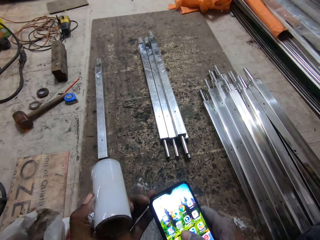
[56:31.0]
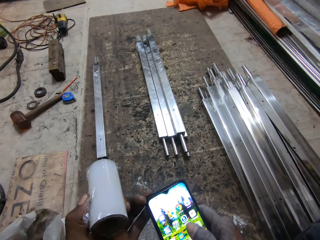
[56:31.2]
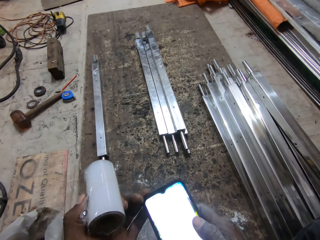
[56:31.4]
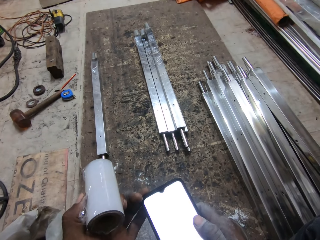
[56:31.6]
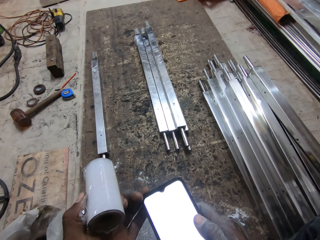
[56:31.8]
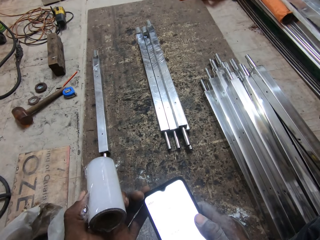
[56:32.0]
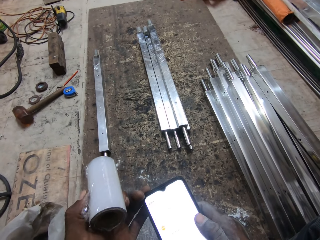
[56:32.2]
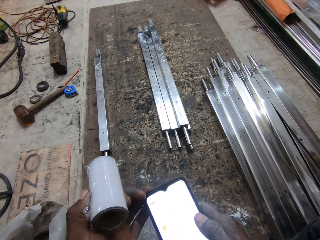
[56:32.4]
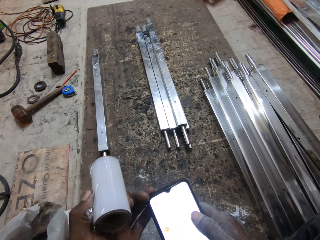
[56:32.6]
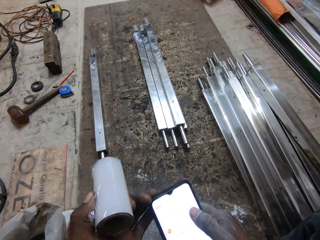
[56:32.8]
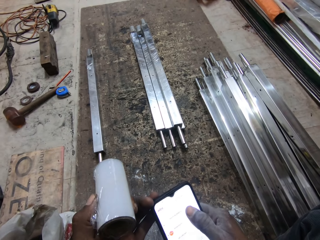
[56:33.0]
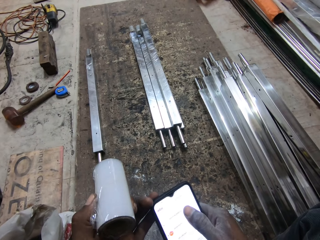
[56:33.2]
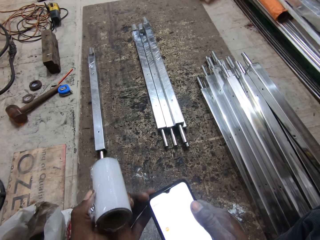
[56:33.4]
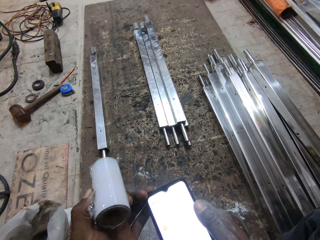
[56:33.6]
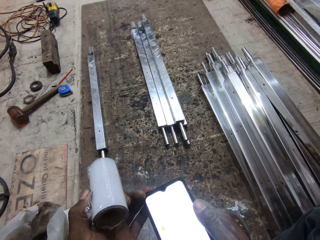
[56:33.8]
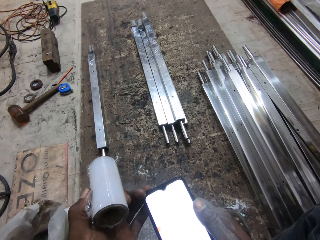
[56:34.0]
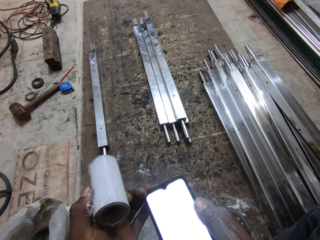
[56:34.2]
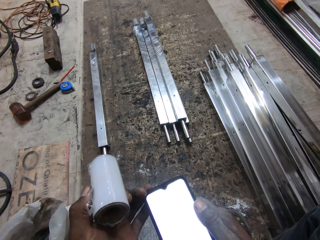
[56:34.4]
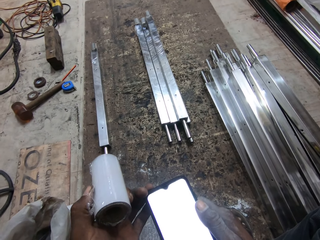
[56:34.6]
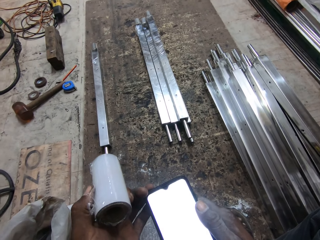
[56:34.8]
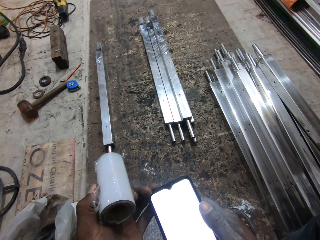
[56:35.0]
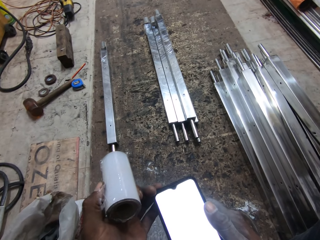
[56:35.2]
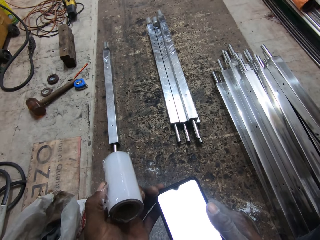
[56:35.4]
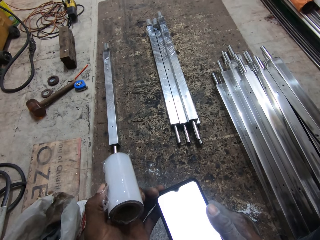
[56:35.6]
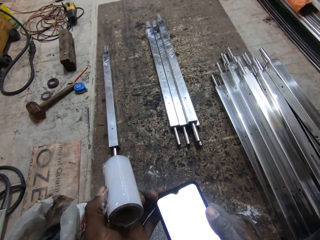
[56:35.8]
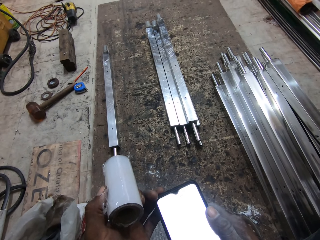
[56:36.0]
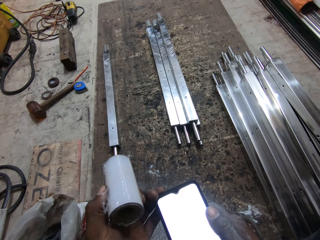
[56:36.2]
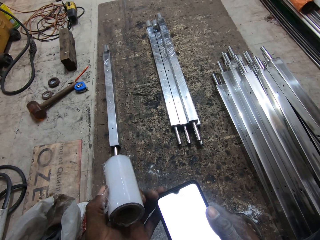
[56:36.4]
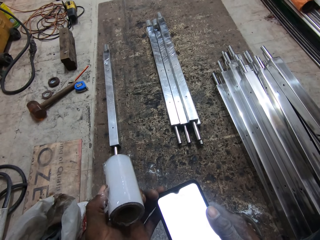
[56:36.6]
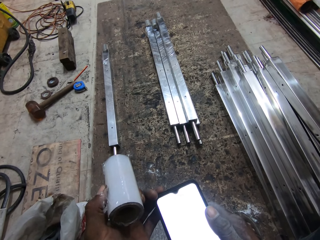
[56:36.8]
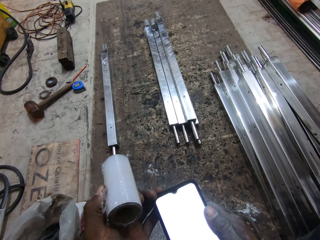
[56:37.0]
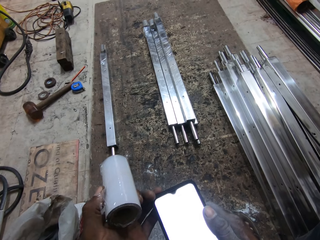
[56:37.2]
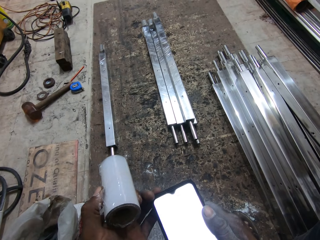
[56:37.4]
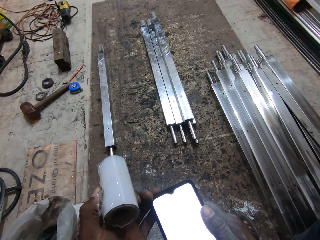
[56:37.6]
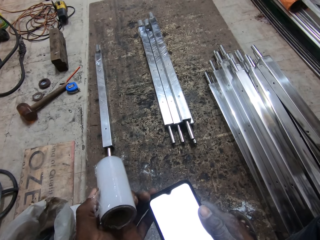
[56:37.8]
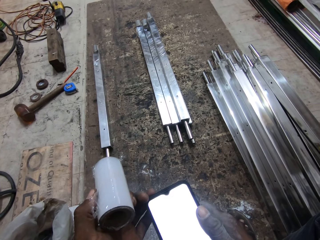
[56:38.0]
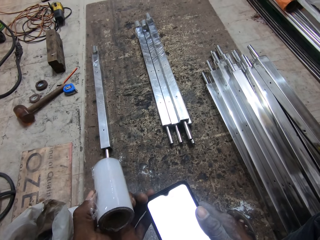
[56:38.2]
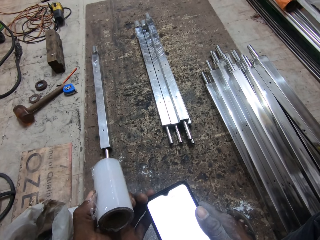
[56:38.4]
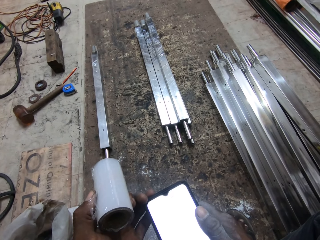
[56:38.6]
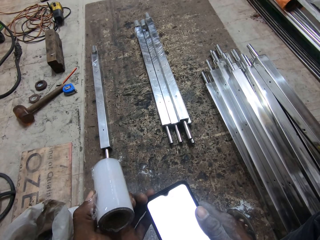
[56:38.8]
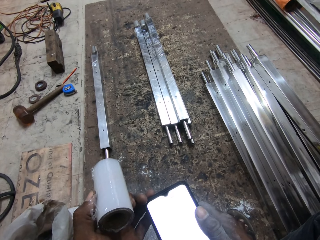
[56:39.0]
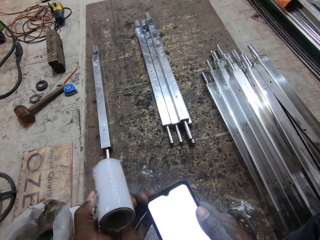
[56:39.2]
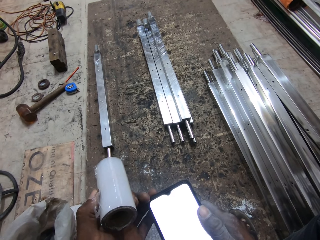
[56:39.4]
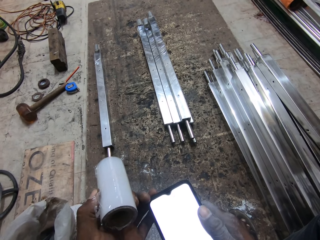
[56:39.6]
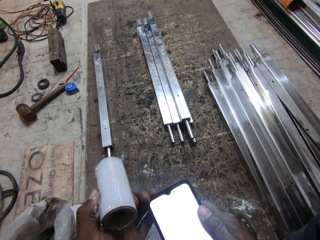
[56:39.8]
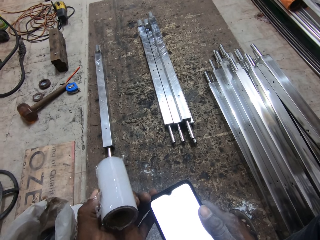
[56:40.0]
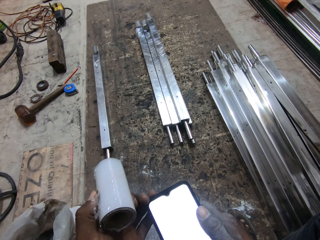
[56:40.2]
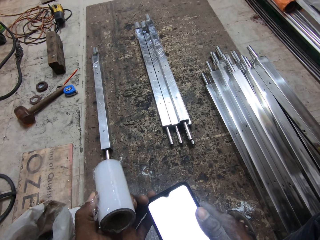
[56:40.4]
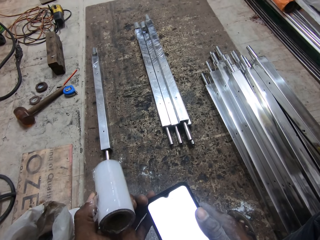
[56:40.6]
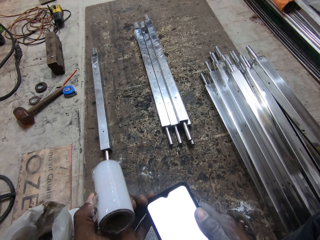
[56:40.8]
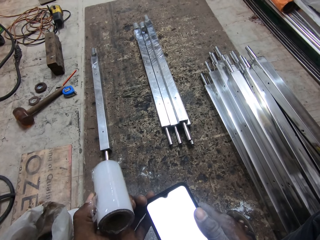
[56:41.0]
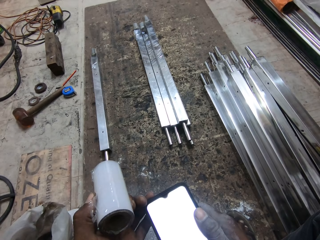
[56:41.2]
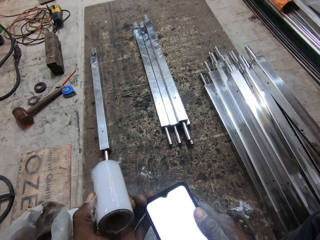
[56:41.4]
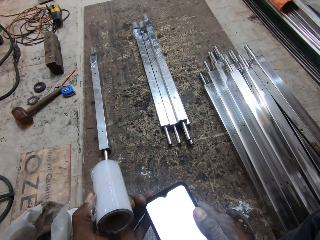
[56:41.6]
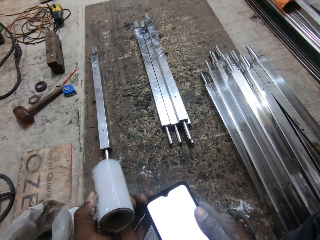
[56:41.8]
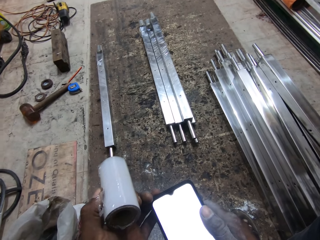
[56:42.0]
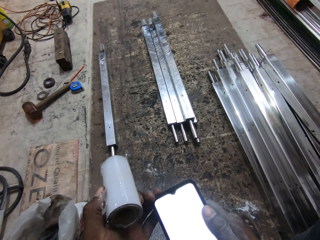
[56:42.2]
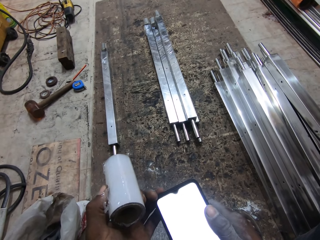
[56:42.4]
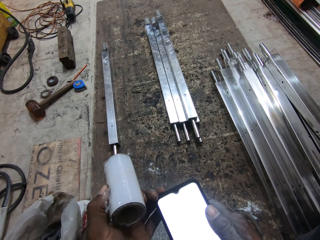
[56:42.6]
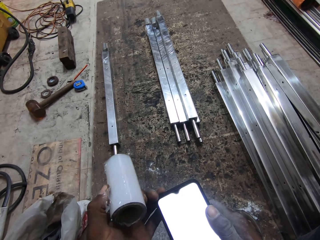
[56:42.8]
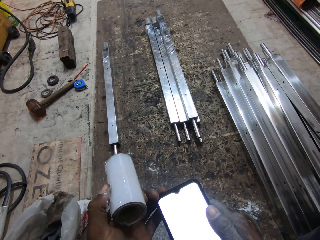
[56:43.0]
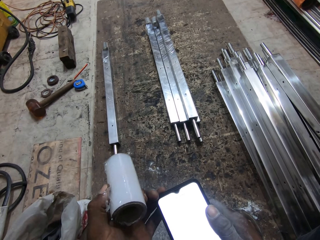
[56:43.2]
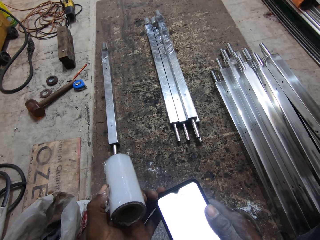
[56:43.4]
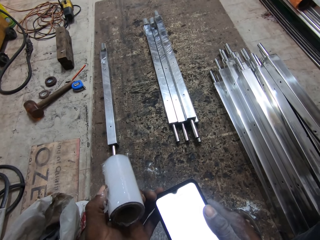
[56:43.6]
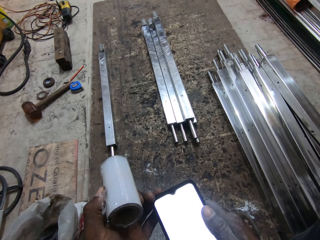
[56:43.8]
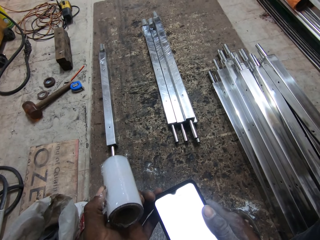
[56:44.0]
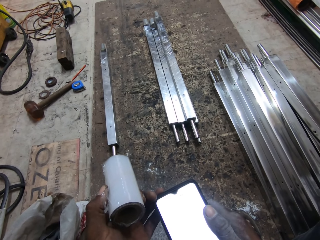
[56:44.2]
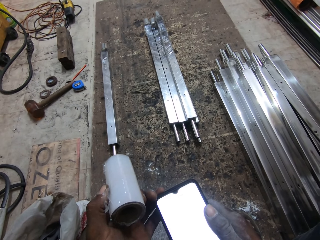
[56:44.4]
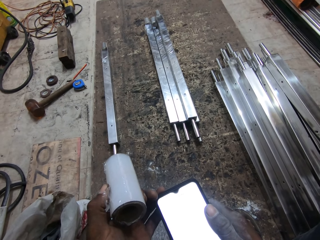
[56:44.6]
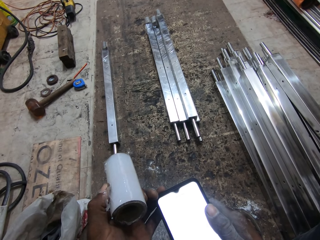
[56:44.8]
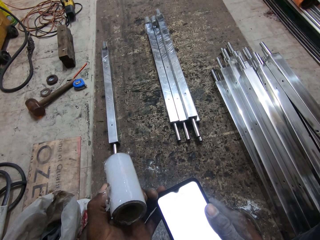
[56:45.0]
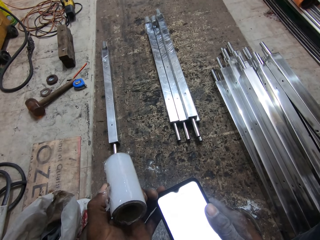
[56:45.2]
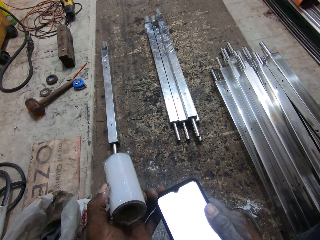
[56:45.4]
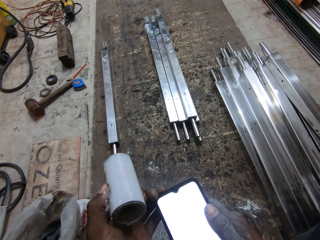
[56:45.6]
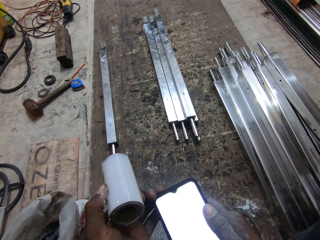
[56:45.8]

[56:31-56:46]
The camera wearer speaks. They look at the phone.

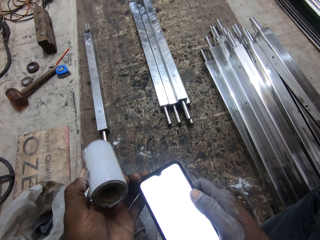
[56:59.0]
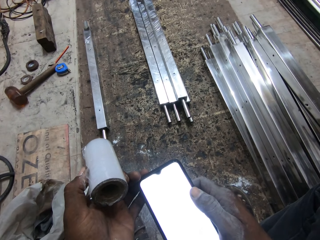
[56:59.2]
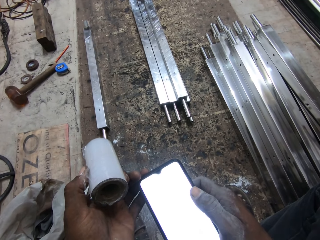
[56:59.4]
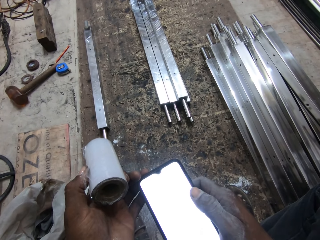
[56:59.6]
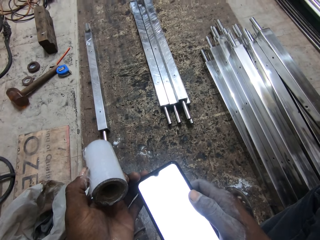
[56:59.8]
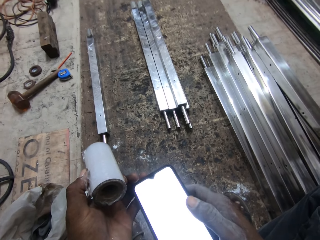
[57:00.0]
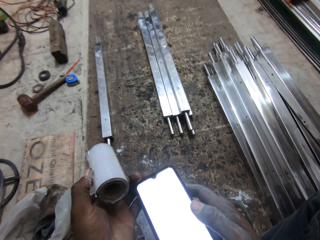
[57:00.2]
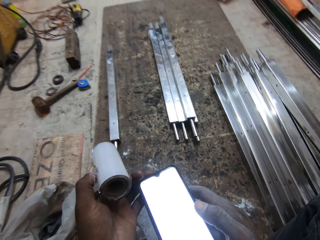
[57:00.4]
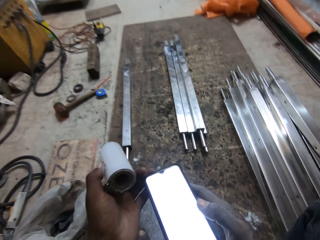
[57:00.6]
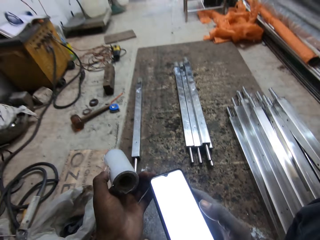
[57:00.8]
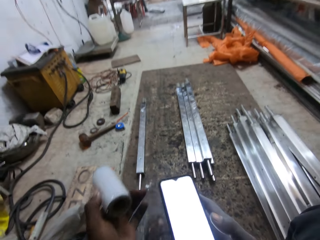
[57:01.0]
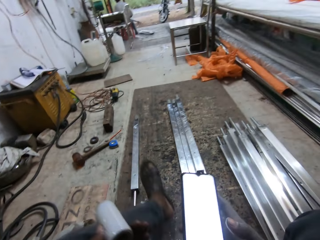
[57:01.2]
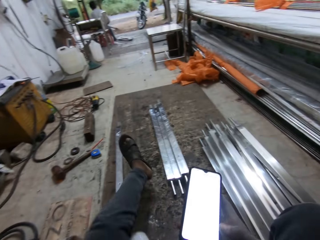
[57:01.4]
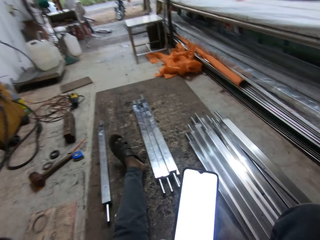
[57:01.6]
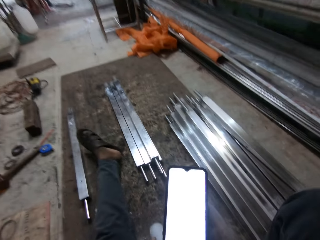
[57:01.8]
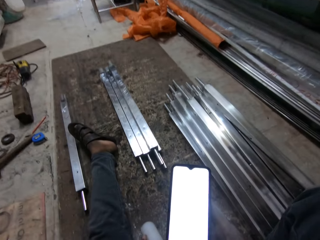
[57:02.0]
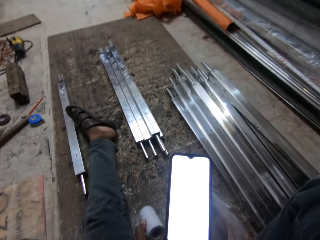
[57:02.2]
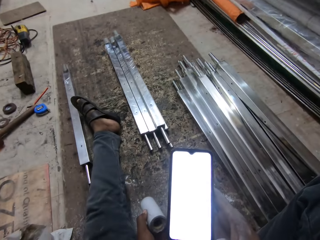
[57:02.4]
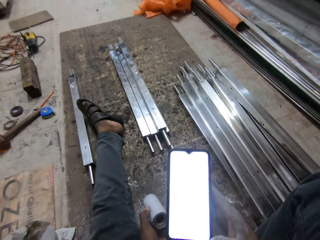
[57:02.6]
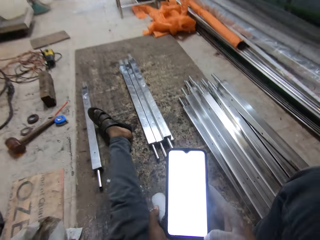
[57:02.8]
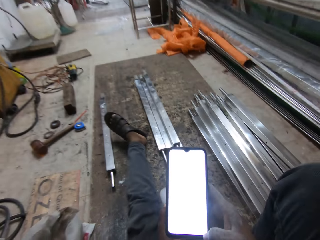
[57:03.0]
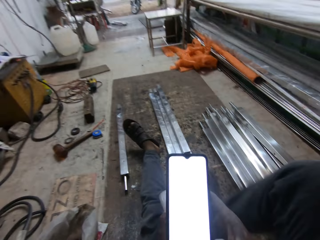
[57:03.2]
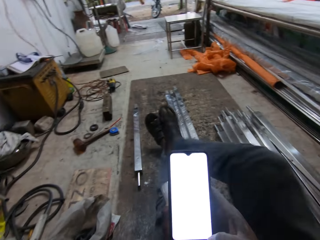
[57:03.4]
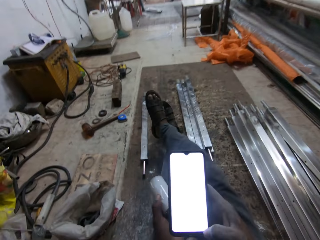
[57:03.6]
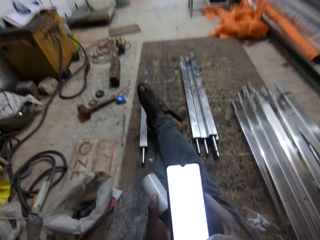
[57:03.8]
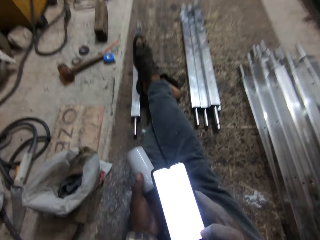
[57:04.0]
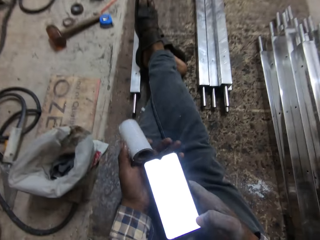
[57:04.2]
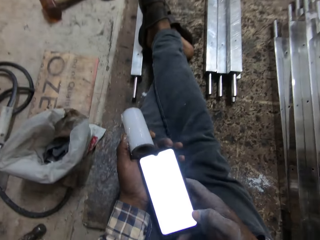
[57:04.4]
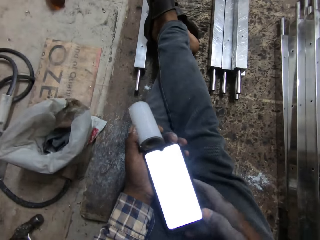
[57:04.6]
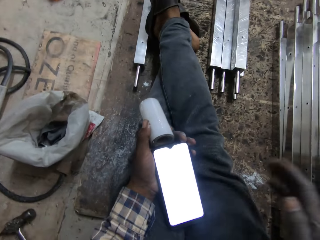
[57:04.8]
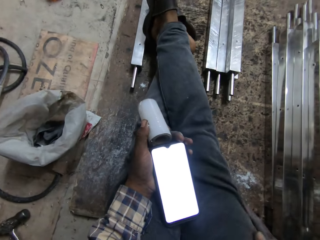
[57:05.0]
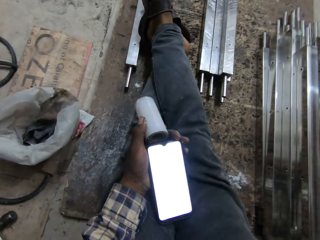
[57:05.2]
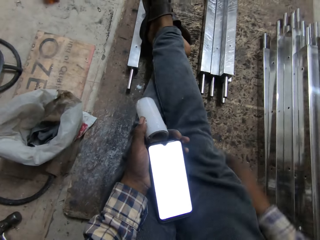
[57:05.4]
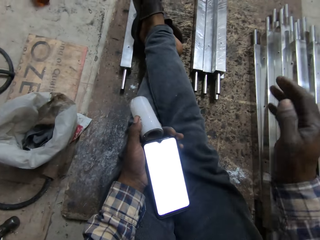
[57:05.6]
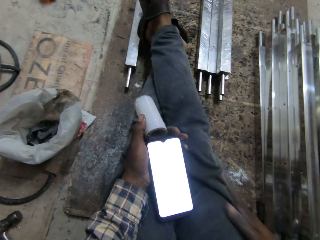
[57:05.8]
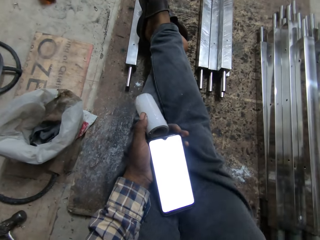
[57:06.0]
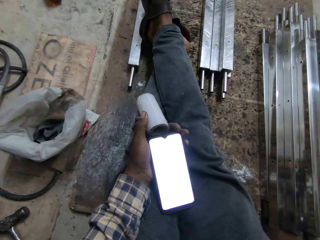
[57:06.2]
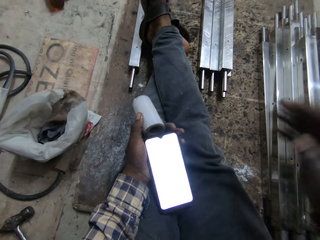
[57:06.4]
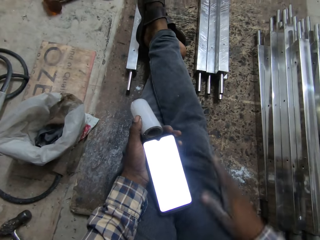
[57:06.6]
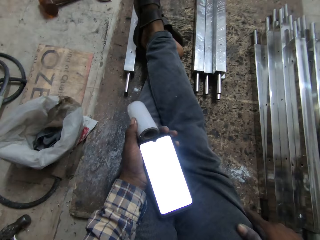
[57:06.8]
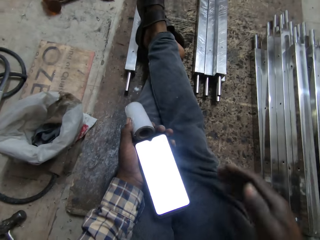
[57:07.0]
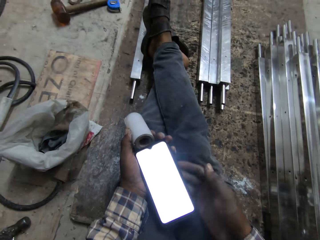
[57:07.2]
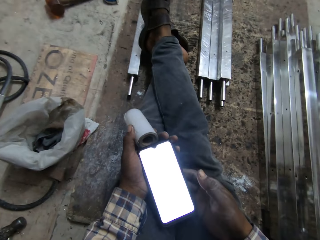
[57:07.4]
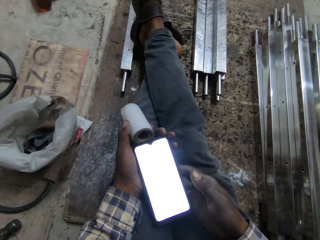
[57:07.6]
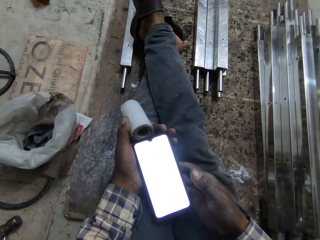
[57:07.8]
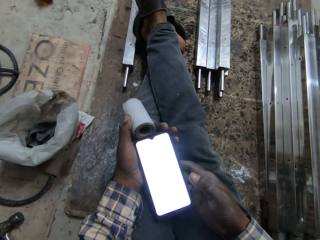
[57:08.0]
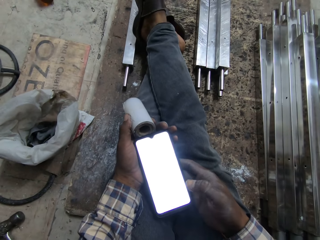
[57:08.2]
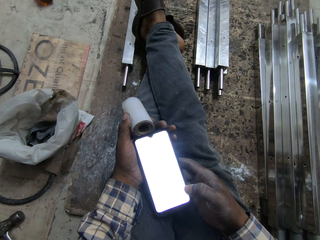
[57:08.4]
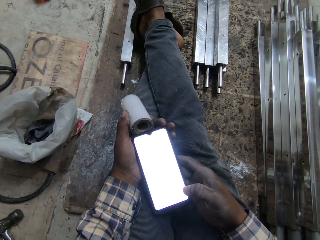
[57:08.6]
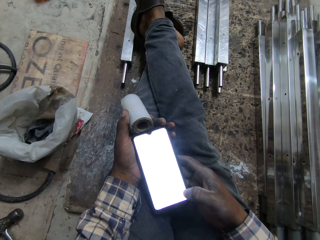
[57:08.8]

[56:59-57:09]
The camera wearer crosses both legs on the ground. He operates the phone with his right hand. He stretches the left leg. He looks at the phone. He holds the phone with his left hand. He cleans his right hand on his trouser. He operates the phone with his right hand.
